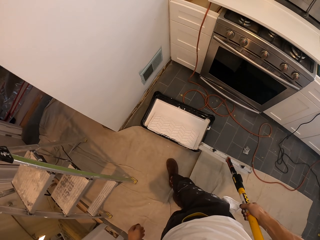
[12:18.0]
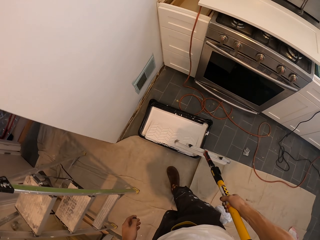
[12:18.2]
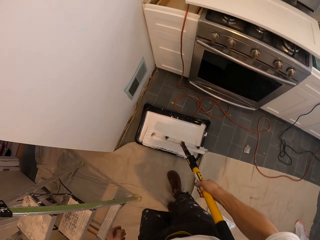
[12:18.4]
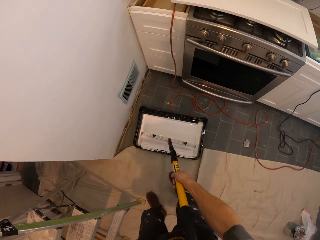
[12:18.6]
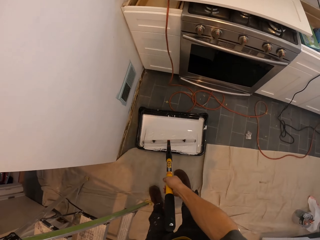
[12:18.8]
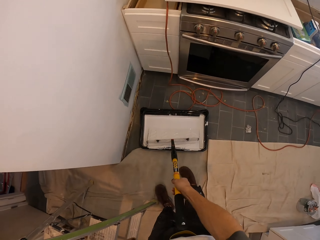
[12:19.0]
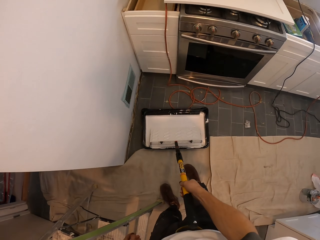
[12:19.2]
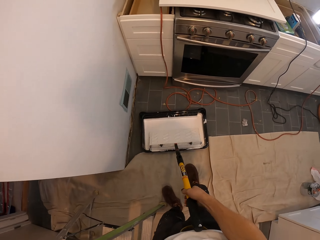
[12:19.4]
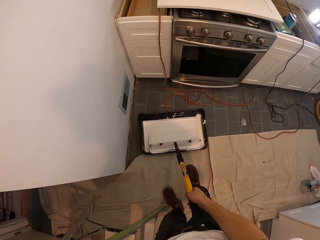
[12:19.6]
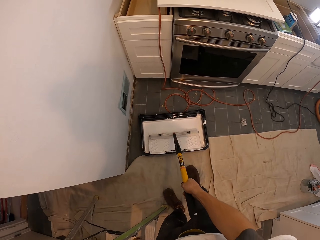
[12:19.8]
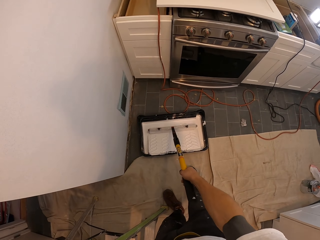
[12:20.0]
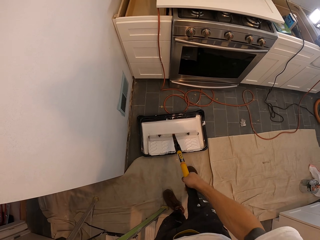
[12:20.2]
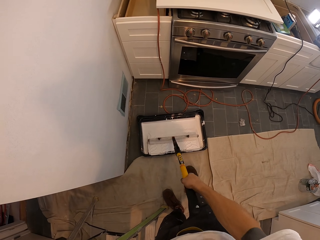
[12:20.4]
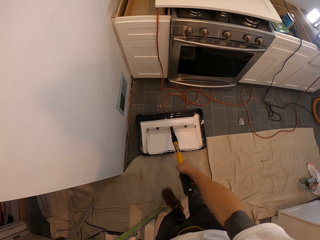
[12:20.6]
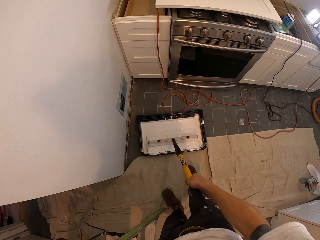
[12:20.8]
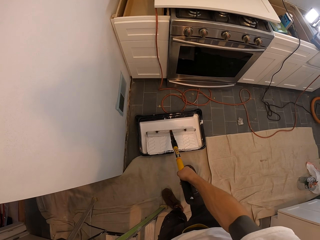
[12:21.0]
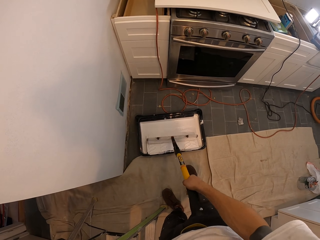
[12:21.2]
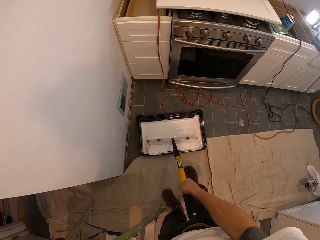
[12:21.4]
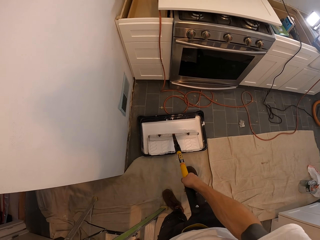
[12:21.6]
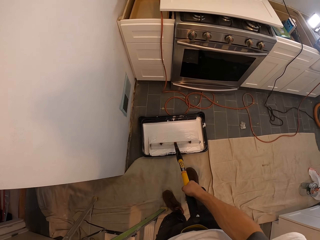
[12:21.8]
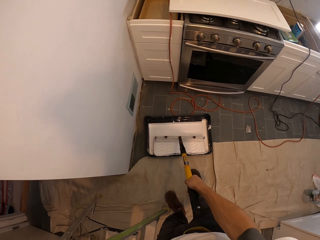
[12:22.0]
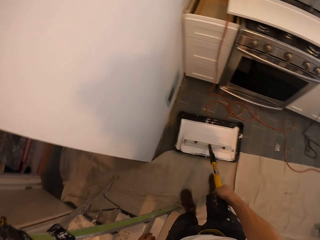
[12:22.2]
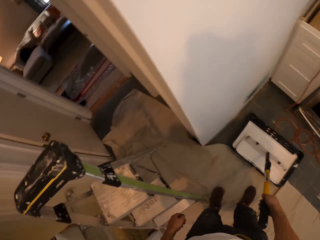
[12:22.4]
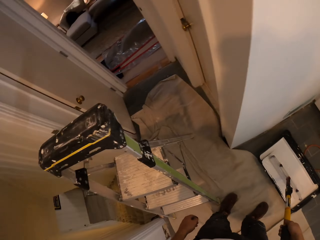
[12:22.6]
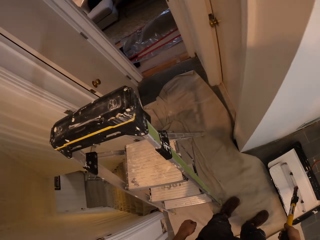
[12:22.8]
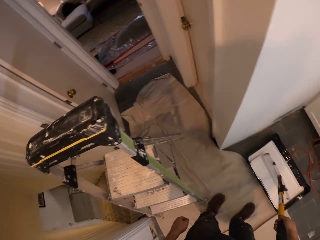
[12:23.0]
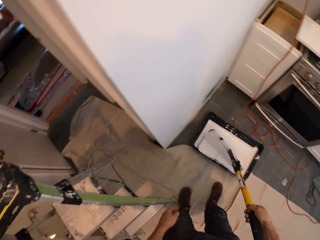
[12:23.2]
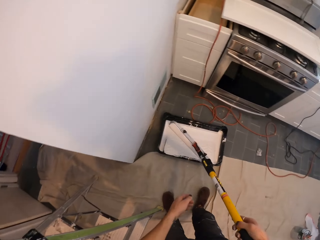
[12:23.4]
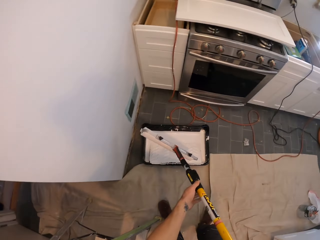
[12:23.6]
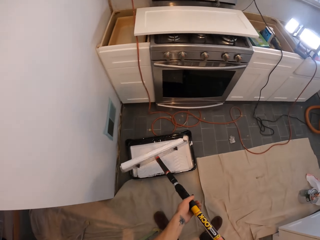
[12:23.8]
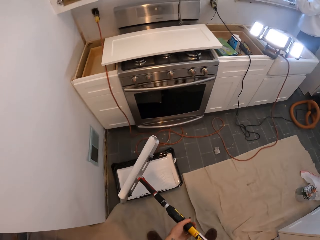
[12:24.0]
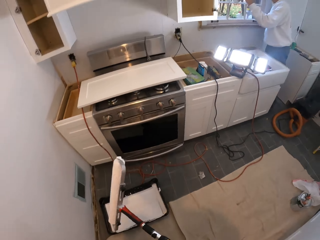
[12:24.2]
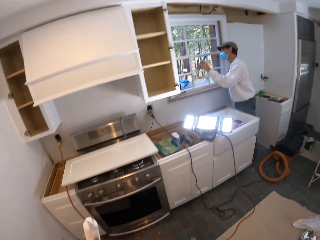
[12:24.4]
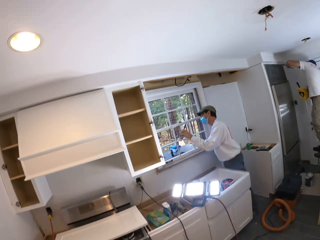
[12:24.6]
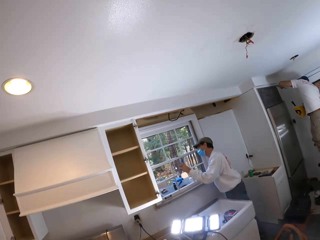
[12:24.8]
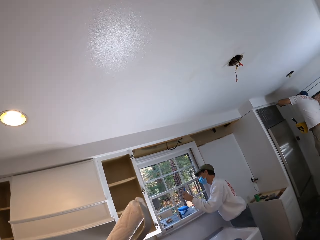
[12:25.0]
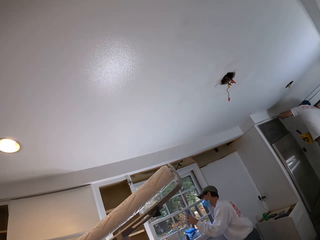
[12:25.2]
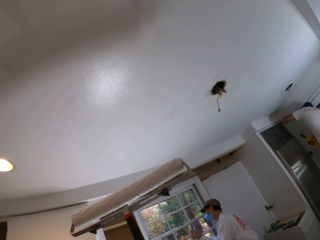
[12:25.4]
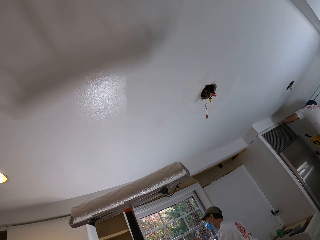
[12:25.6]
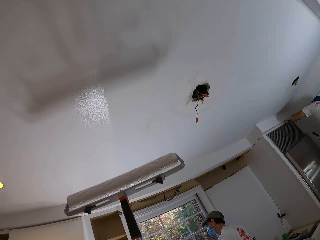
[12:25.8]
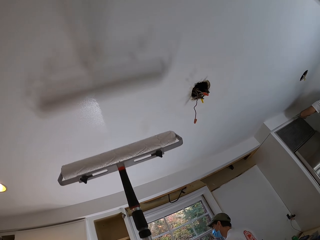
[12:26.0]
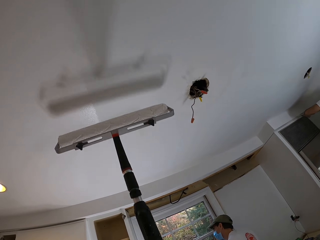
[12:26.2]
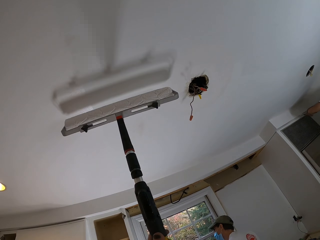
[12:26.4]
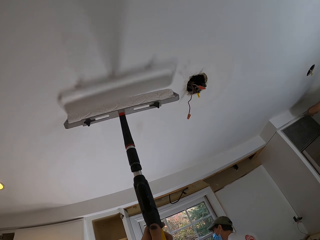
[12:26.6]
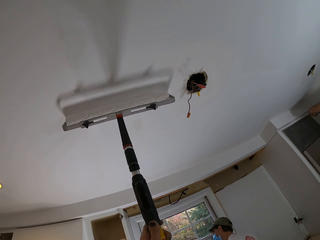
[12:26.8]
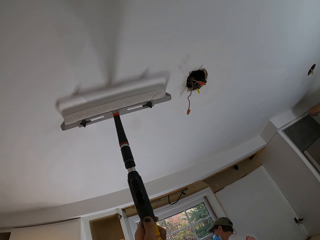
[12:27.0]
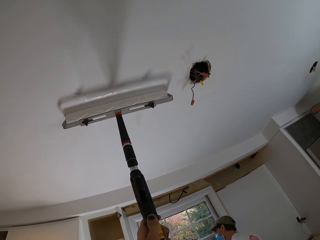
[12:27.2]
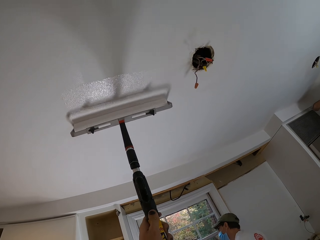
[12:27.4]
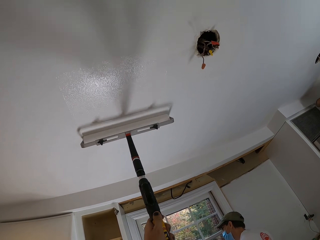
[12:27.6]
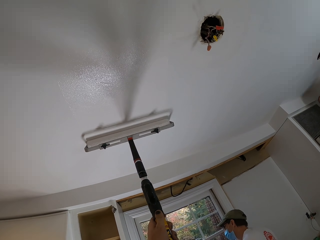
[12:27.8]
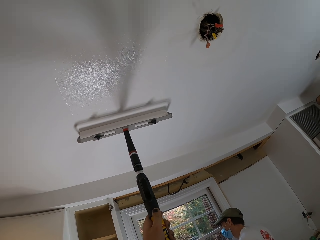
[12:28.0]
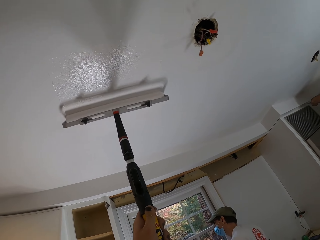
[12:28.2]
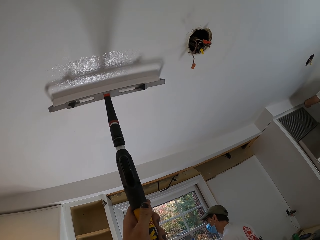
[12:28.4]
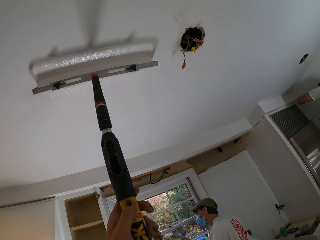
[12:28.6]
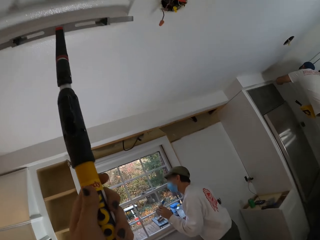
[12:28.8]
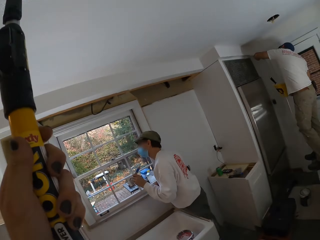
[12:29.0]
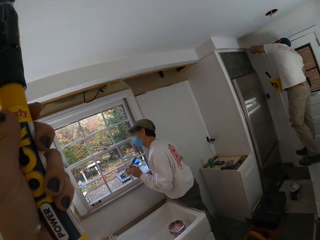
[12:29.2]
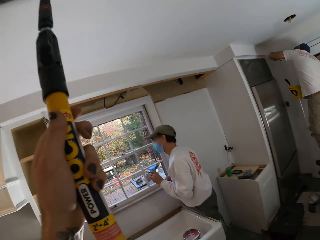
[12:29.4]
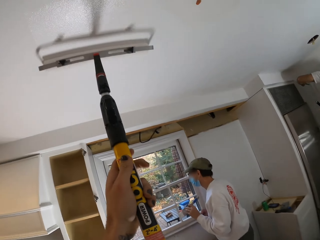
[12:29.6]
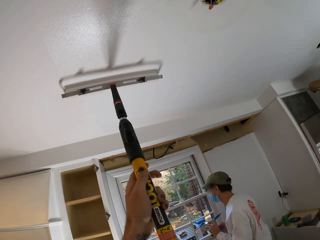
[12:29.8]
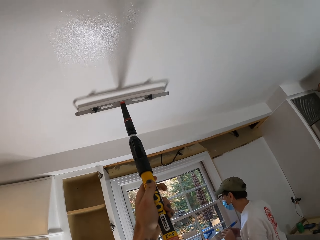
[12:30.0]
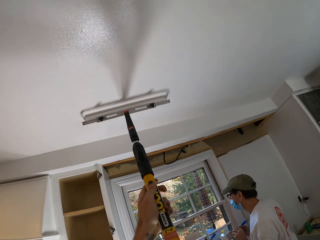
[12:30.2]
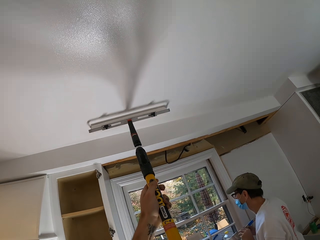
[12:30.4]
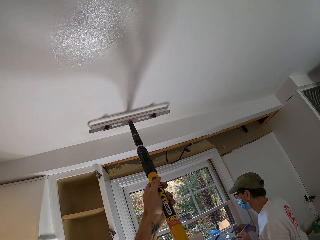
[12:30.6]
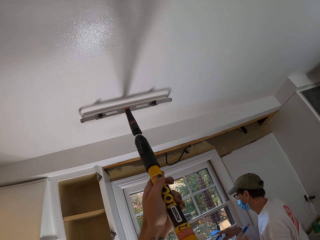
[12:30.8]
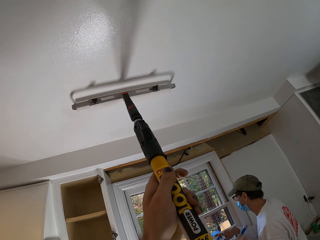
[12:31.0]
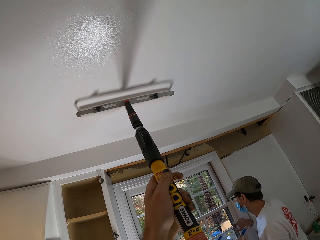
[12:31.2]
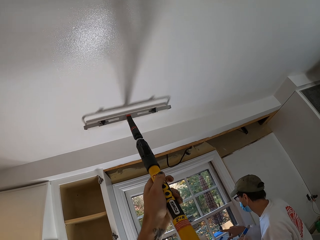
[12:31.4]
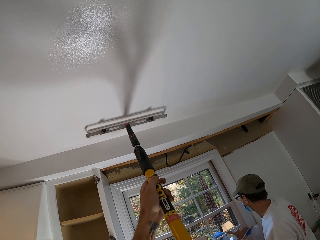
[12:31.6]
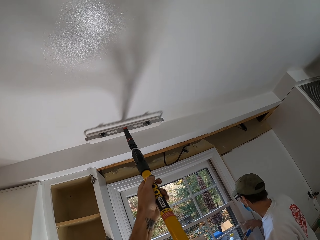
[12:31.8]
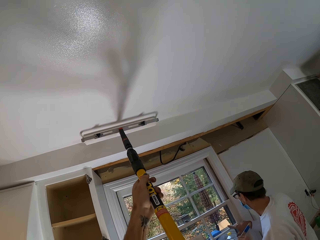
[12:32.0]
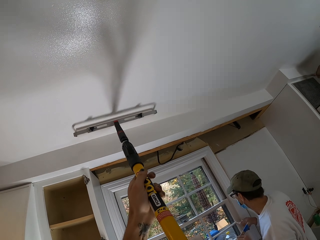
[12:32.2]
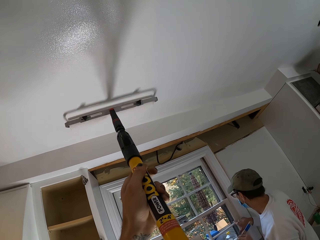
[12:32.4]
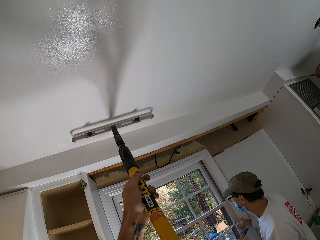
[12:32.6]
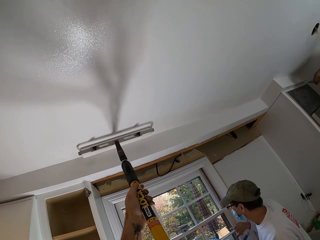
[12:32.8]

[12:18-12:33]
The camera wearer rubs the roller on the paint. They add paint to the roller. They look around the house. They walk around the house. They paint on the roof.

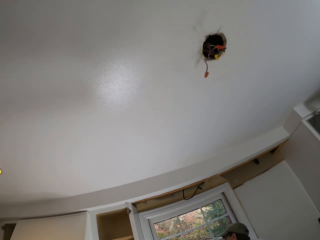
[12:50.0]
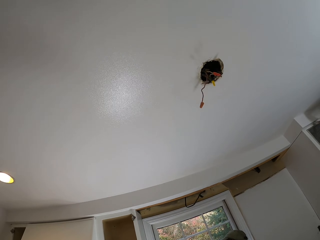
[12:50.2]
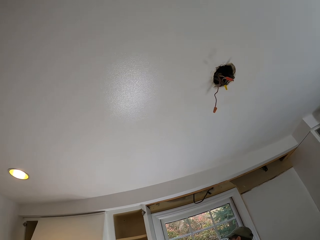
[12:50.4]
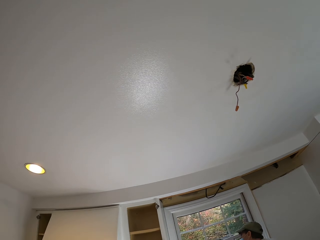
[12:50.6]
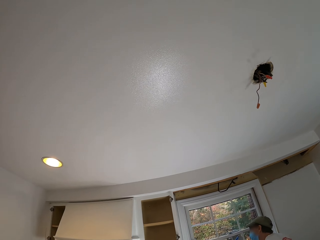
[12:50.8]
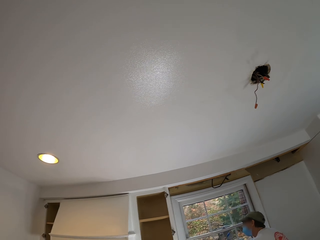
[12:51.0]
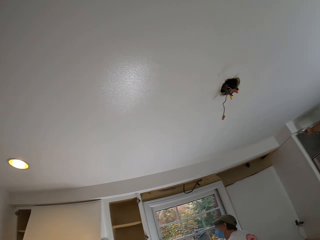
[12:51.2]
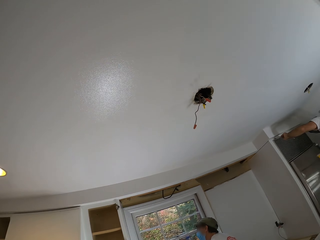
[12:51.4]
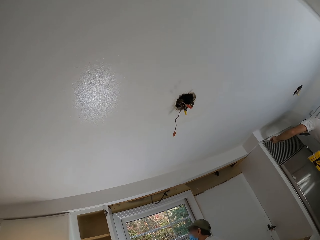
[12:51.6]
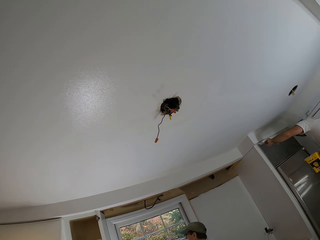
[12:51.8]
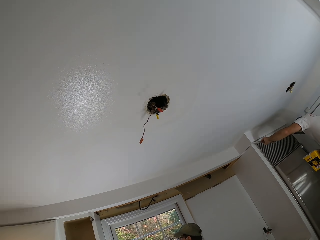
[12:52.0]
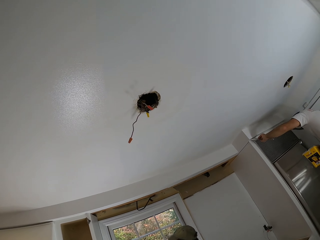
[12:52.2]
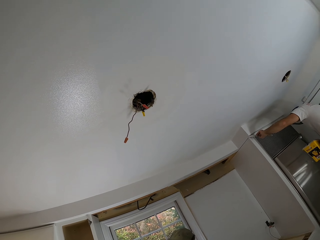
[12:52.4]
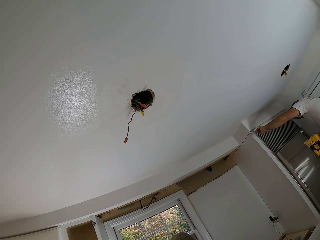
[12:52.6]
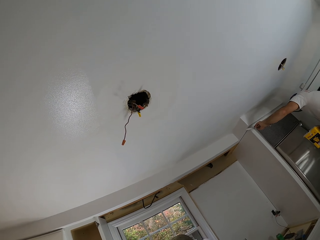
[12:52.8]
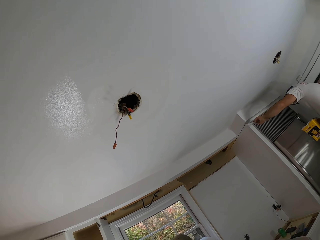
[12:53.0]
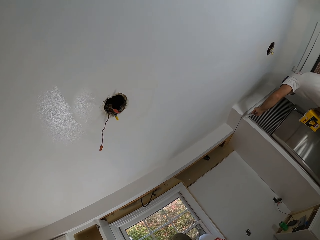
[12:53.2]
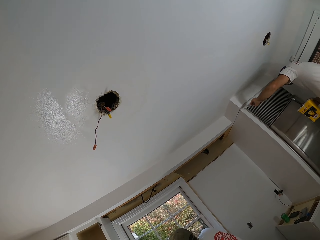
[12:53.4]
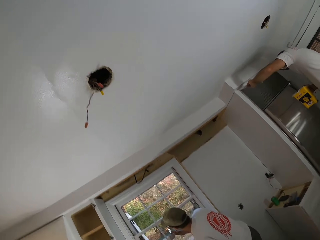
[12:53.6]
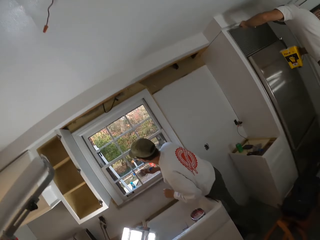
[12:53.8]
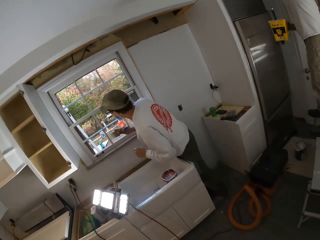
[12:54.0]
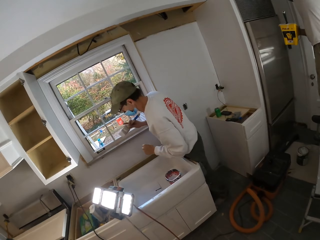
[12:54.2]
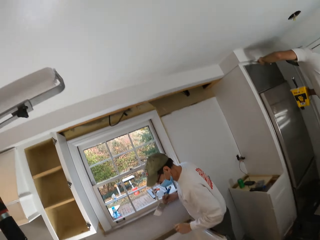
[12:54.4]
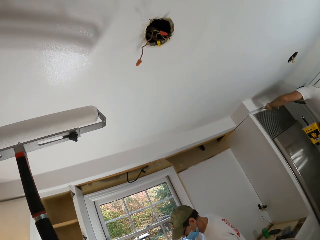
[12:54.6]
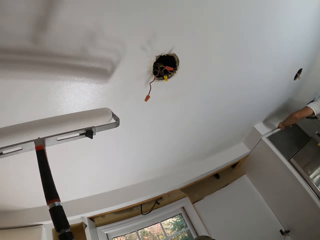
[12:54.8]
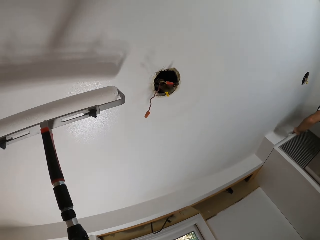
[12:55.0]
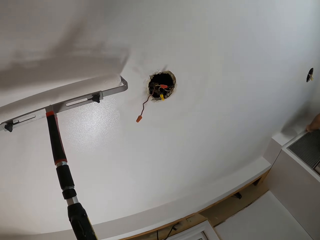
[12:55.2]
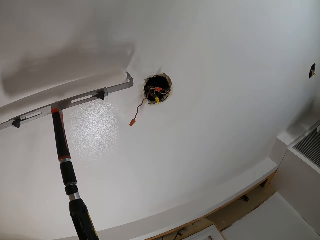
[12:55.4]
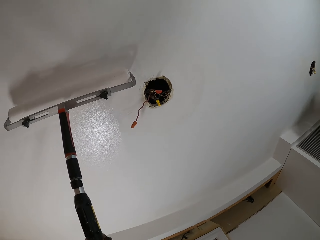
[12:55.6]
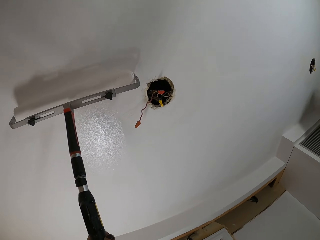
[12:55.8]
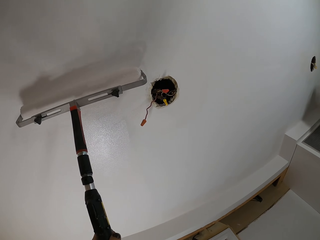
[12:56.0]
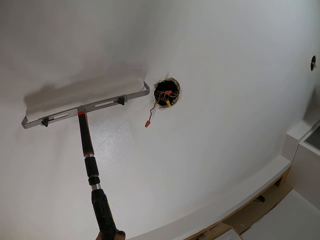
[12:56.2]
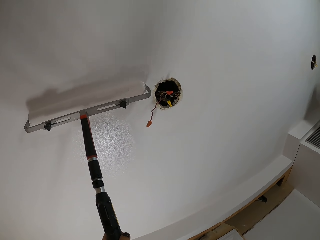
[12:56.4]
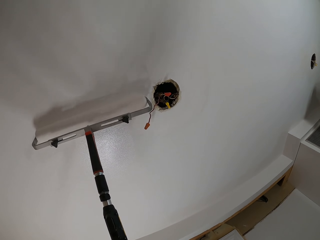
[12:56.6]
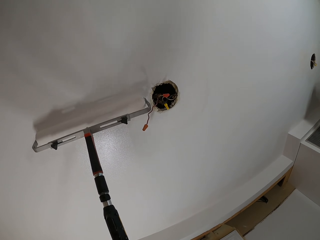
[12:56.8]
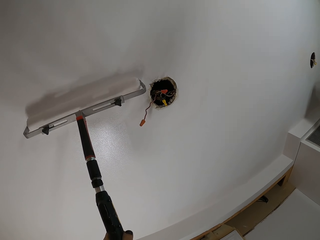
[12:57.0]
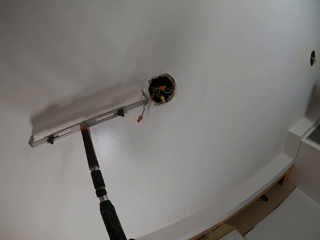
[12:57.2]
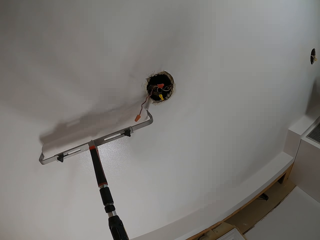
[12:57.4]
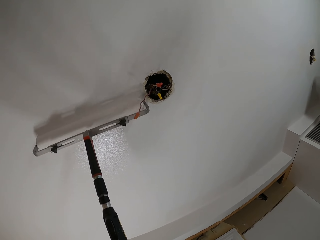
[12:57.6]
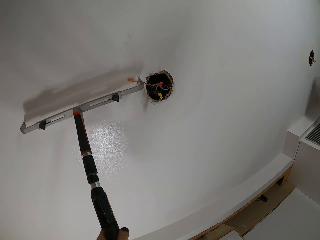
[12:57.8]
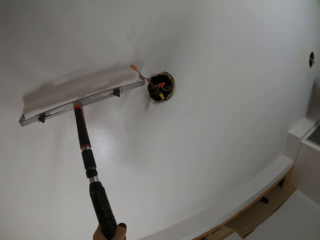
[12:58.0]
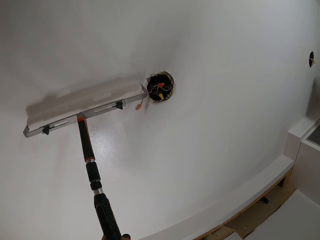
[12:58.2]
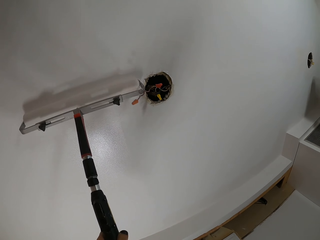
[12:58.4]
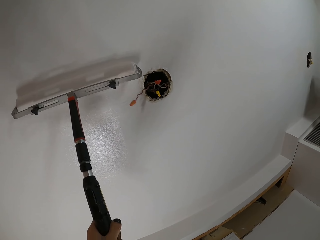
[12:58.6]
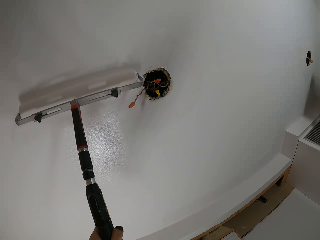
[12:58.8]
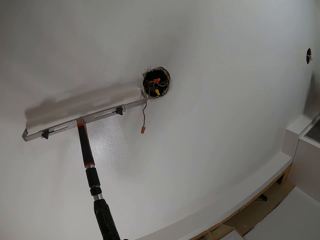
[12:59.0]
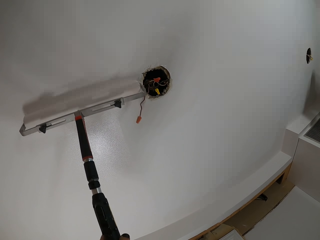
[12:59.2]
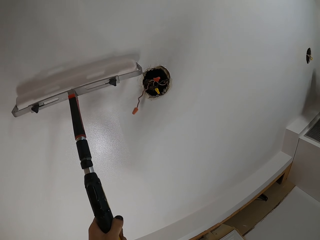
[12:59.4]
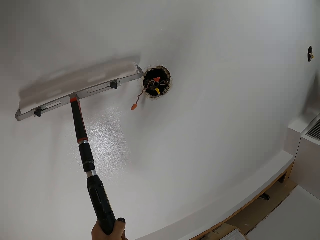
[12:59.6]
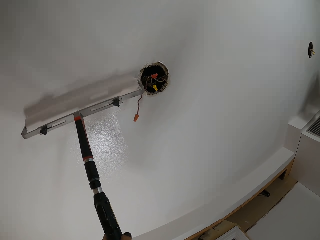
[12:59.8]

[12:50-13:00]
The camera wearer looks around the house. They paint on the roof.
